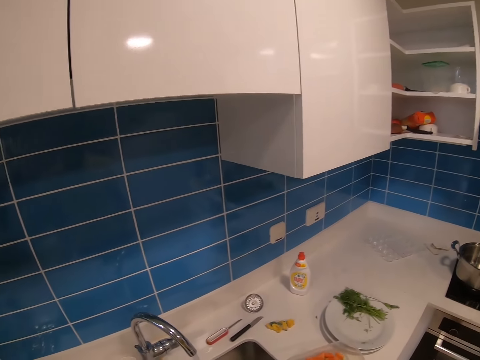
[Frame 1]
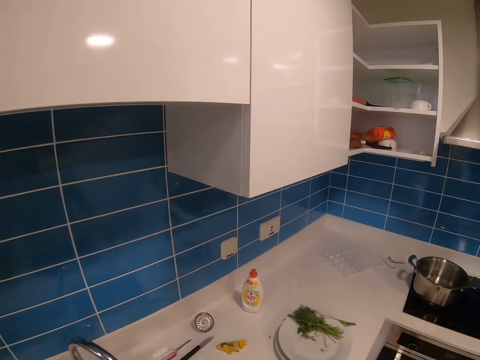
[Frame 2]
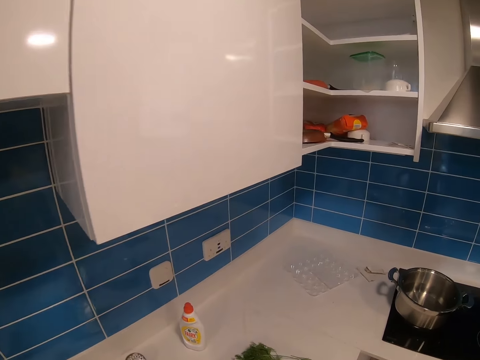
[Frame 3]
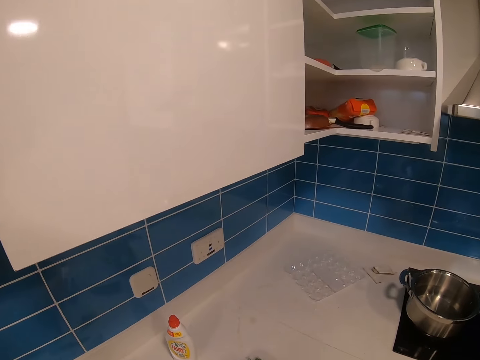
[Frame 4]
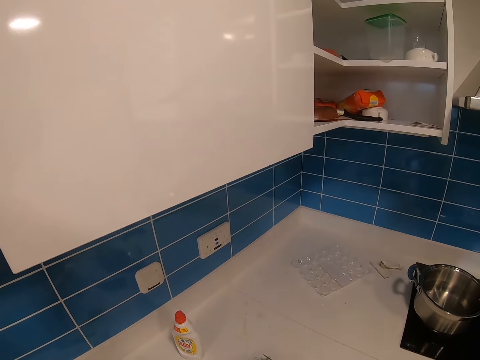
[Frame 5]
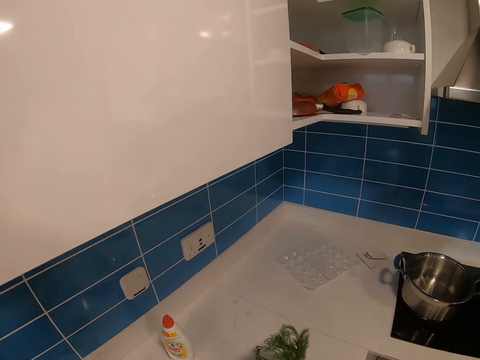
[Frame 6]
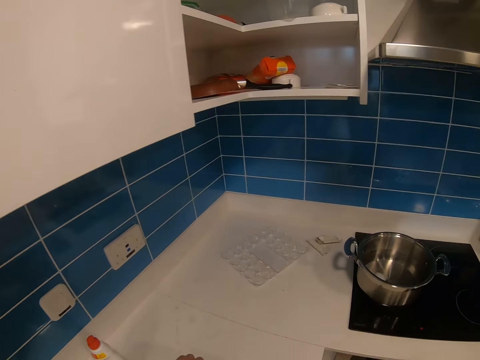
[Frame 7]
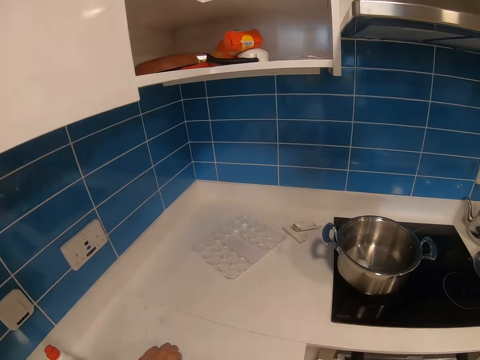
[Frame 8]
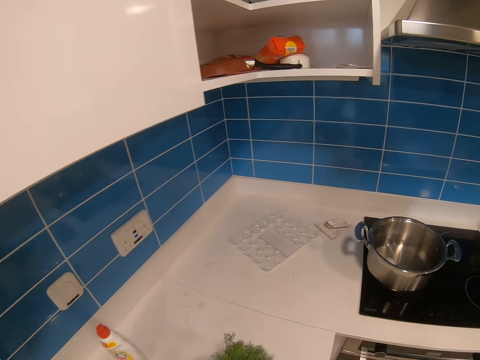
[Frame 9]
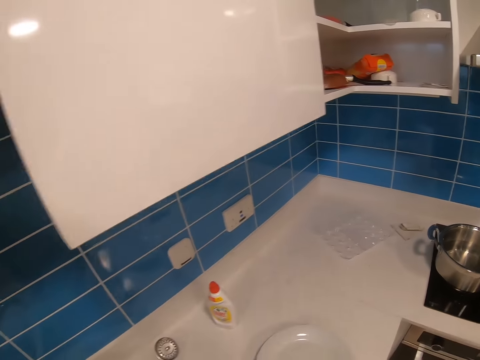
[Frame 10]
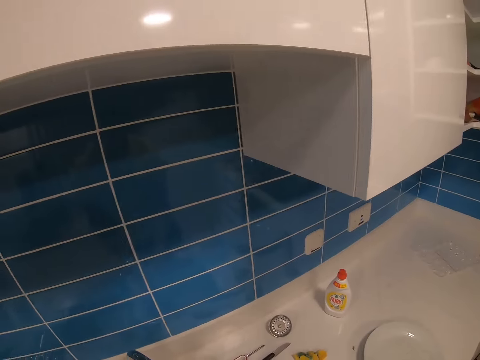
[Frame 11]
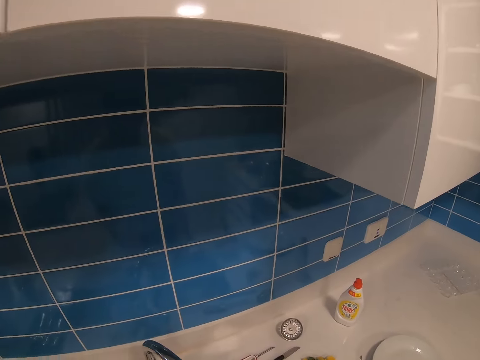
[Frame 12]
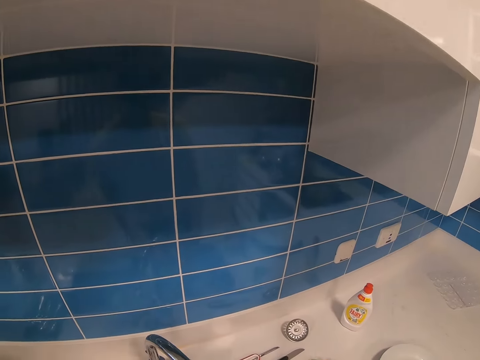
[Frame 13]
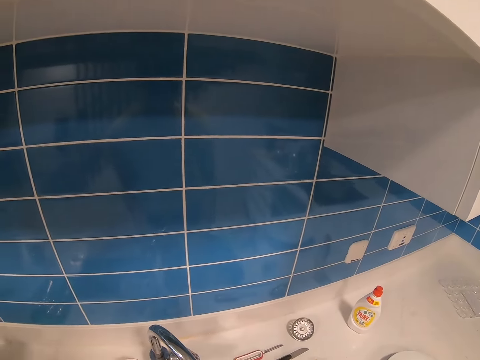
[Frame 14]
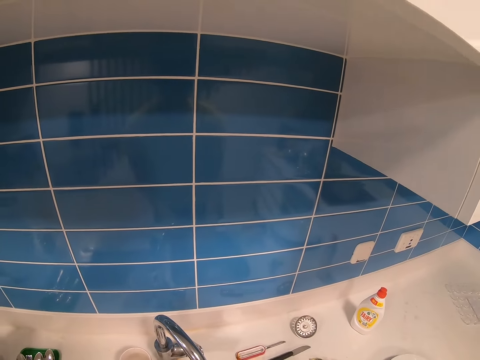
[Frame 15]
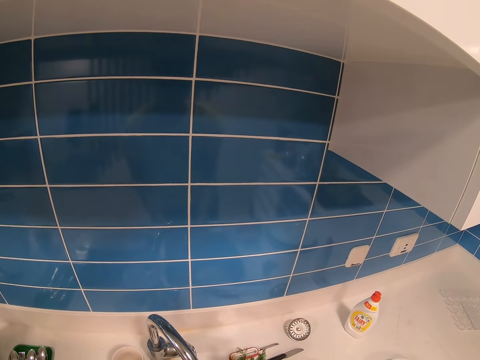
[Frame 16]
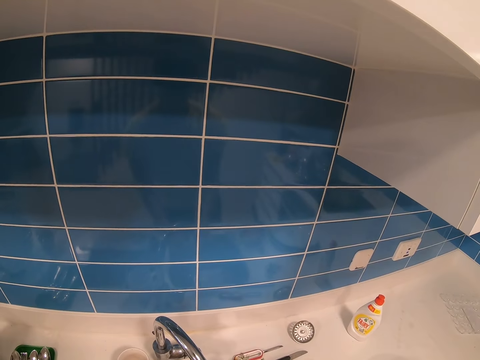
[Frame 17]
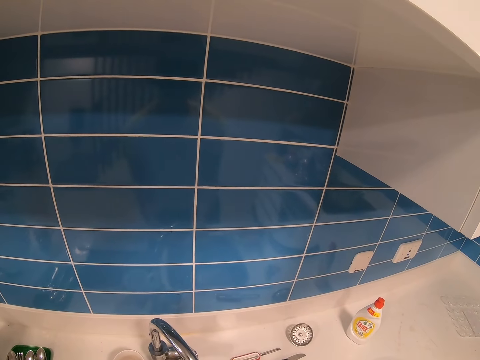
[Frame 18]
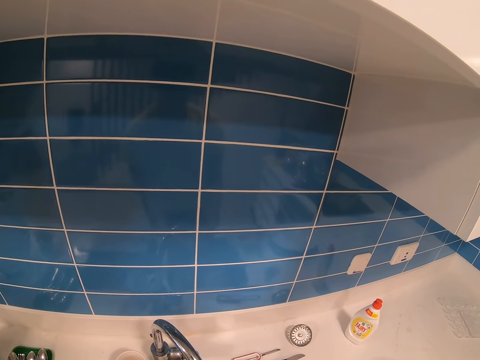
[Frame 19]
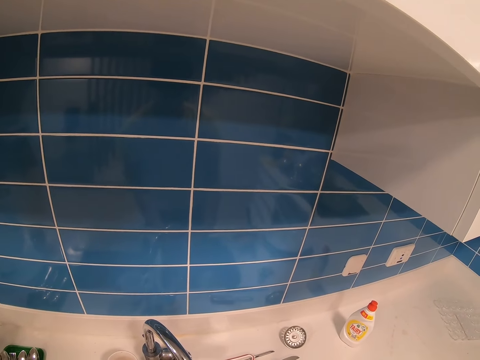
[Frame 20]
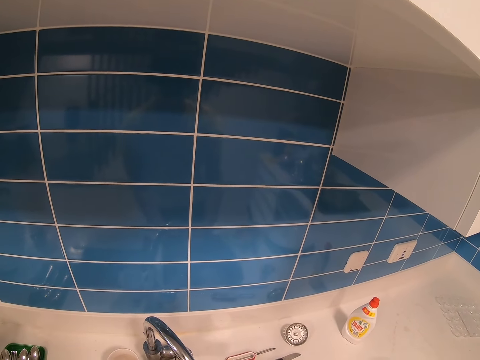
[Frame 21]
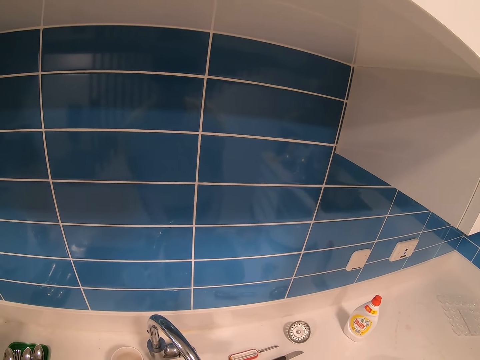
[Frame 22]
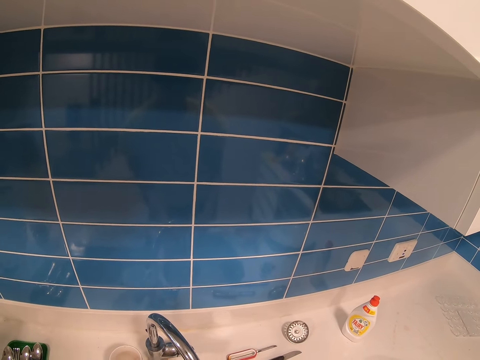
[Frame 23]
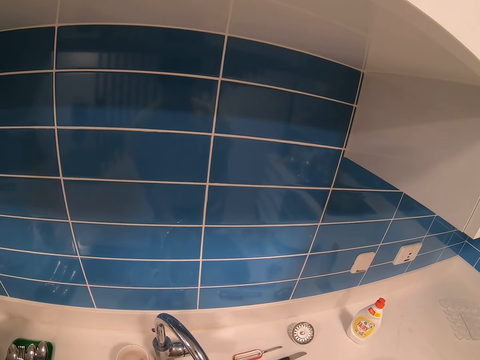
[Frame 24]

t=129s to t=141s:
The camera wearer picks up coriander leaves. They rinse the coriander.

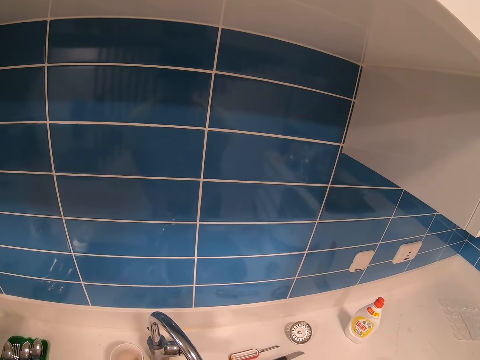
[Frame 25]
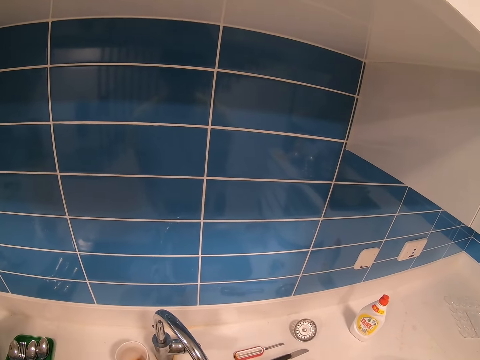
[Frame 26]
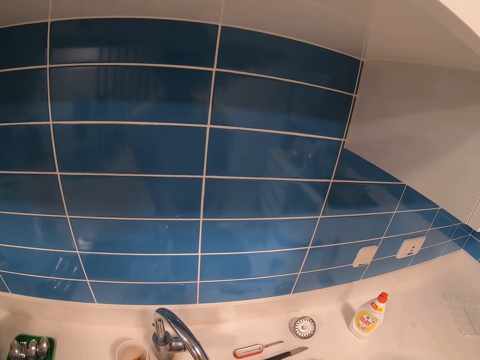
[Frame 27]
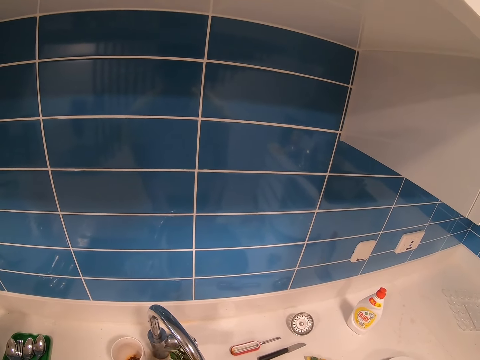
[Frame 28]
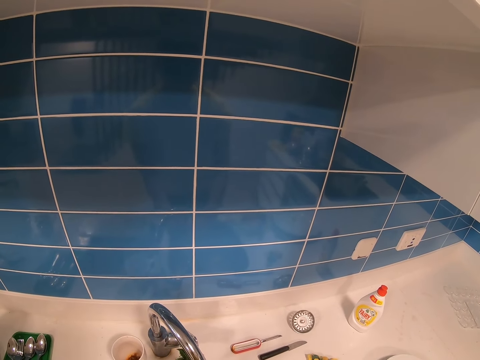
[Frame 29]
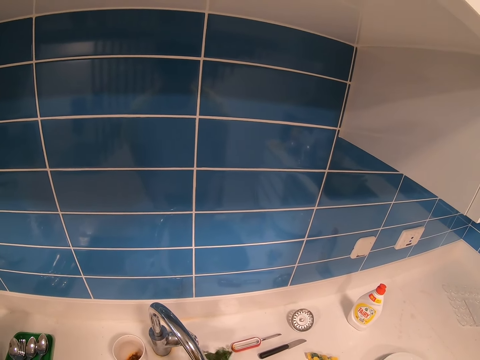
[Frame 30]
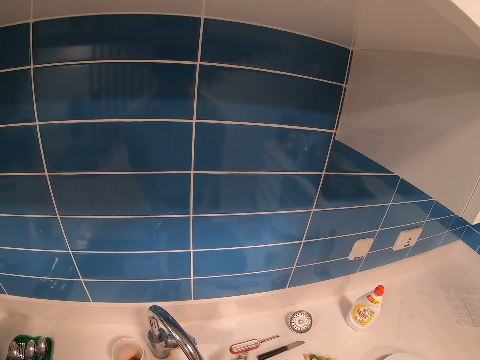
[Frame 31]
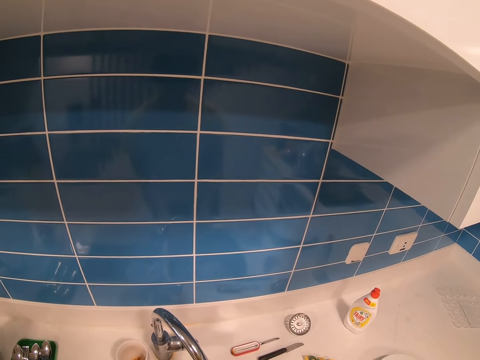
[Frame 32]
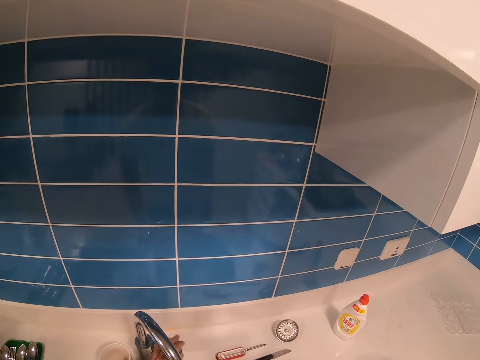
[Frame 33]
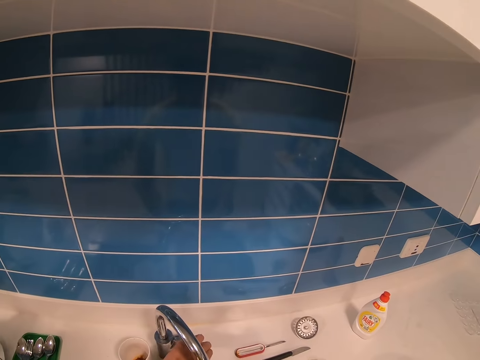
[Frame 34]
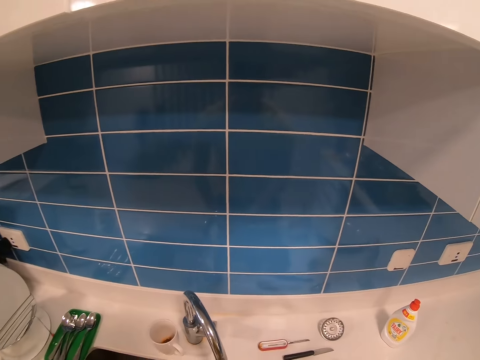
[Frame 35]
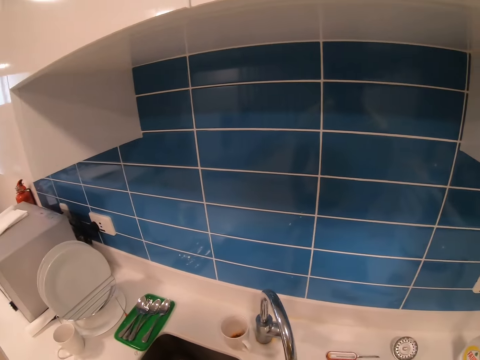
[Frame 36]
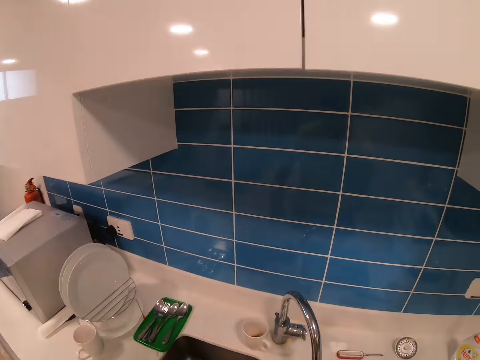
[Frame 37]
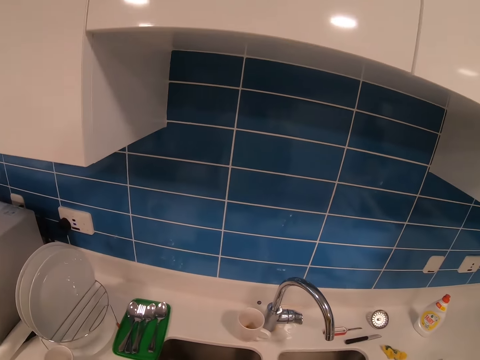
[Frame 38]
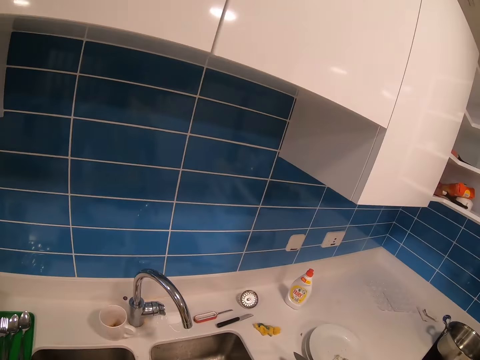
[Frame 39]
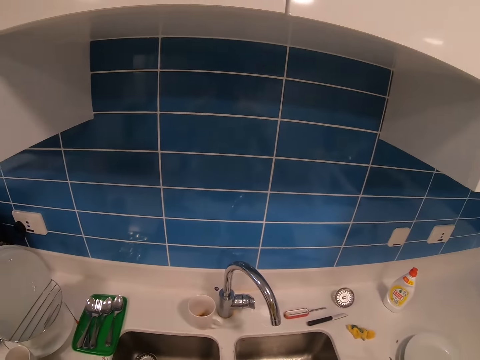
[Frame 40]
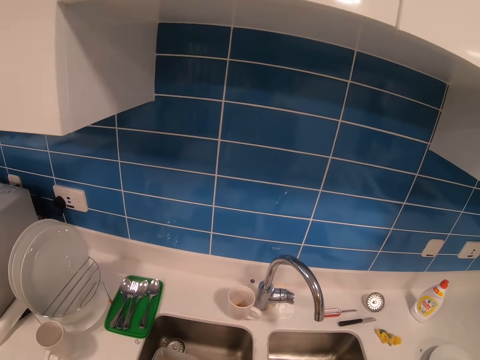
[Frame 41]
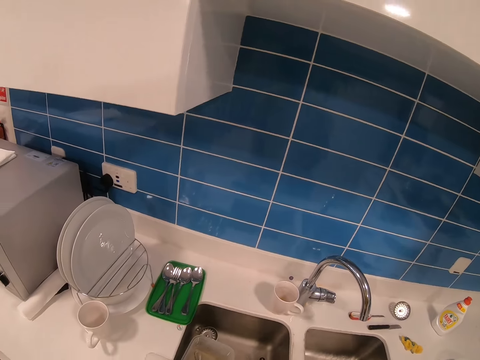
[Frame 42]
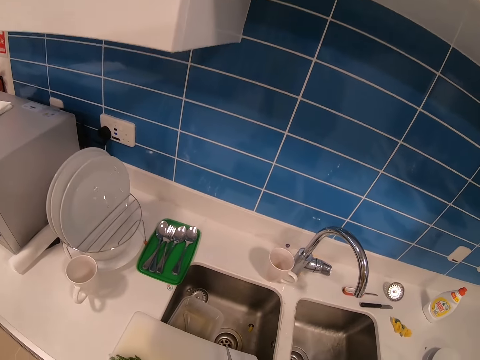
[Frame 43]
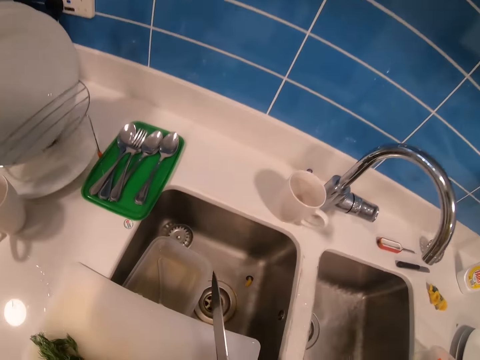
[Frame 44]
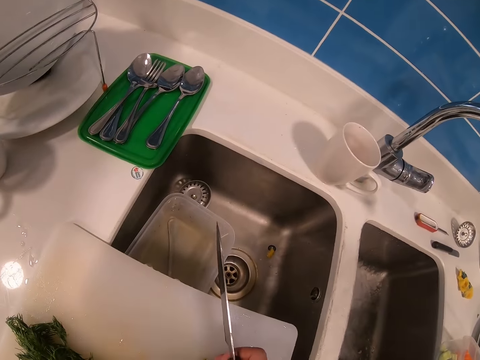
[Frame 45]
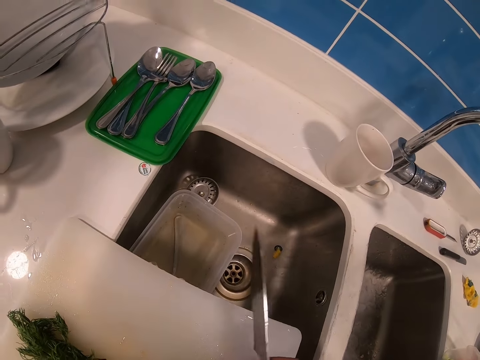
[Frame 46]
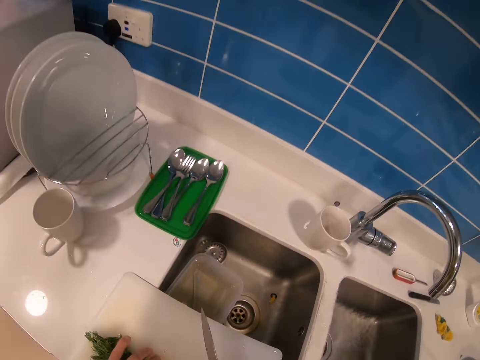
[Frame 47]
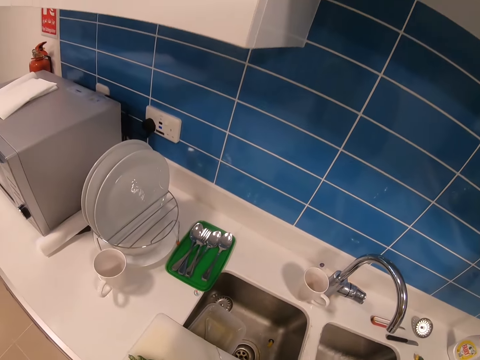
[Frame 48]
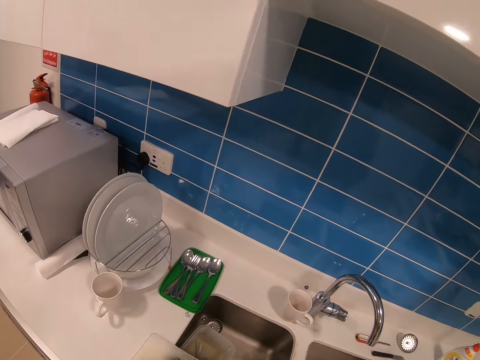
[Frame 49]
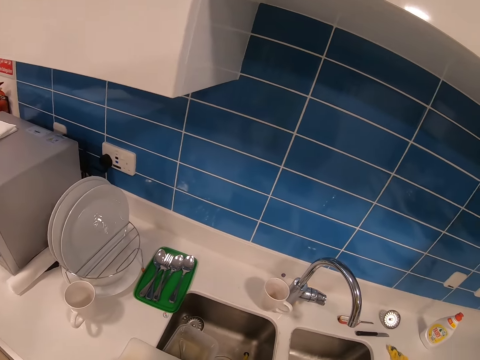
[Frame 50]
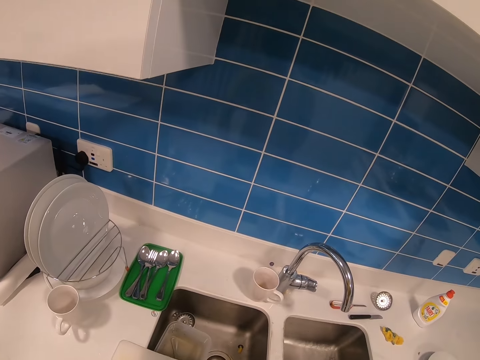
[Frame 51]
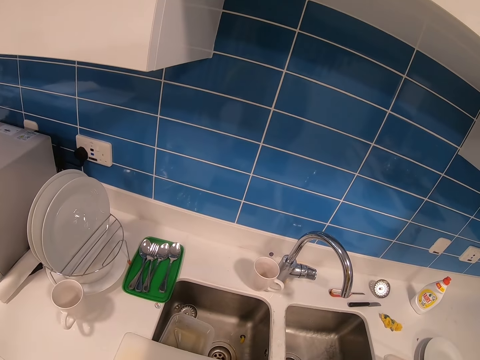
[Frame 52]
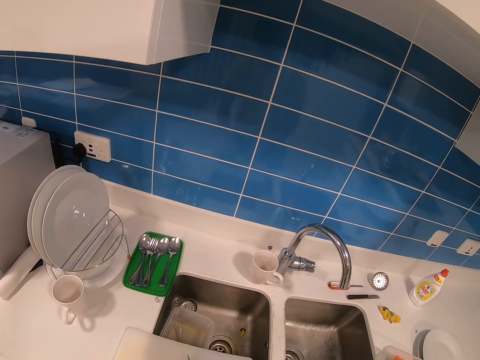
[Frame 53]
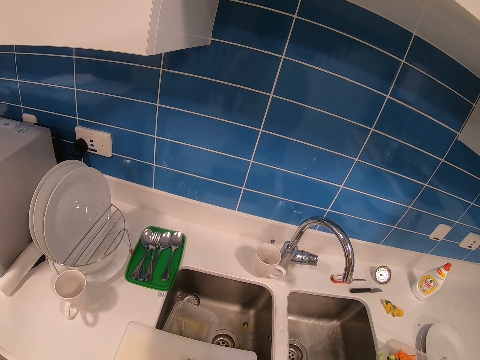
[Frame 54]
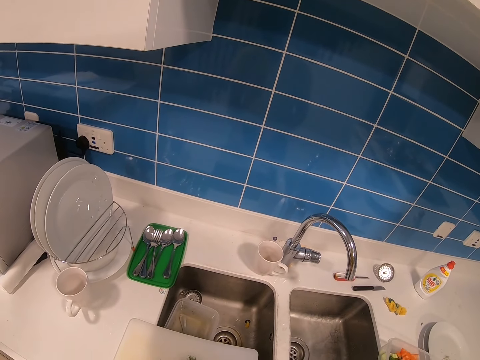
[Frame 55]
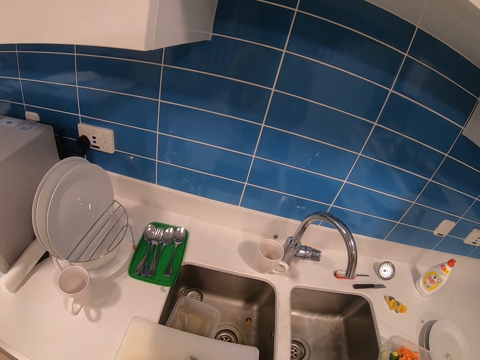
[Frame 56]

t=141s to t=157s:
The camera wearer switches off the water tap. They adjust the faucet. They rinse the coriander. They hold a kitchen knife by the right hand. They cut the coriander.
